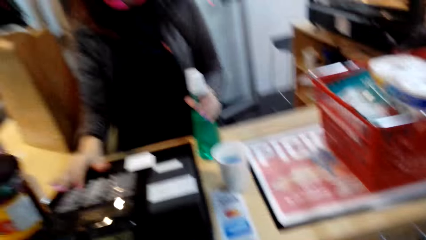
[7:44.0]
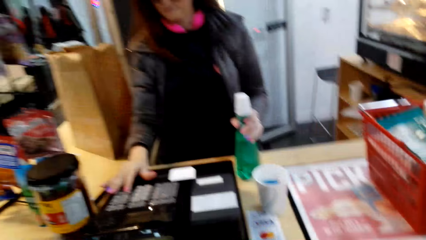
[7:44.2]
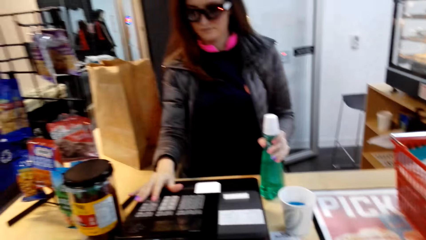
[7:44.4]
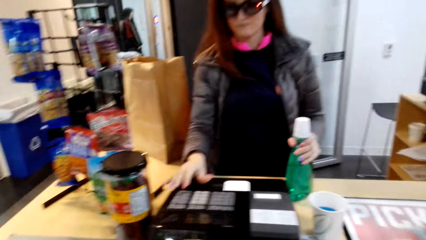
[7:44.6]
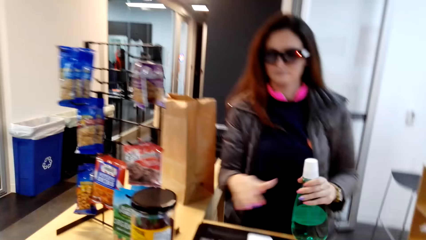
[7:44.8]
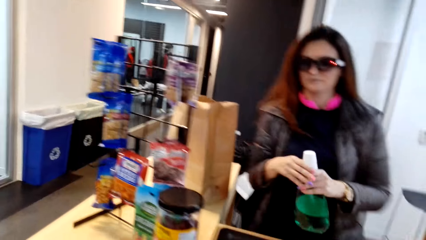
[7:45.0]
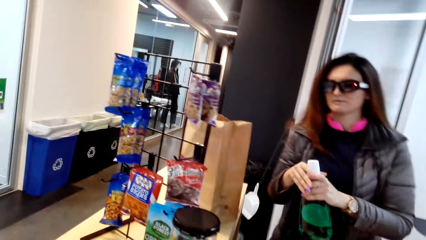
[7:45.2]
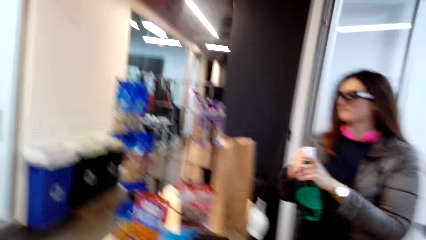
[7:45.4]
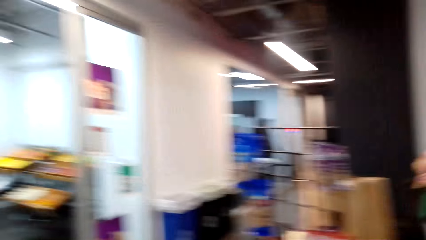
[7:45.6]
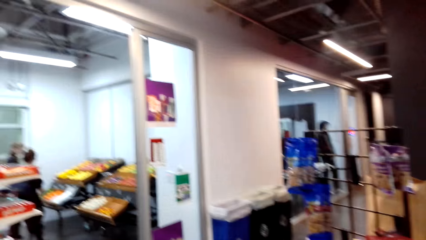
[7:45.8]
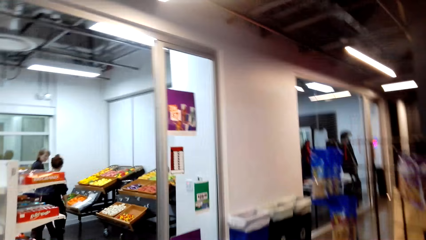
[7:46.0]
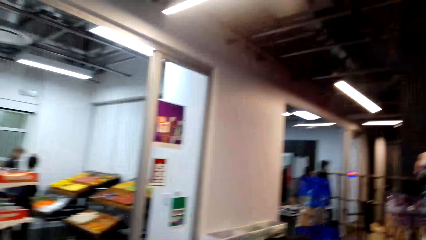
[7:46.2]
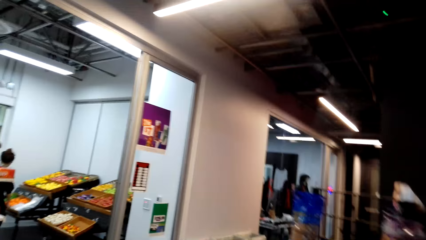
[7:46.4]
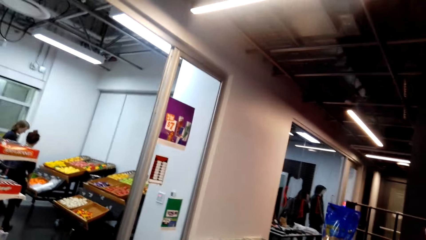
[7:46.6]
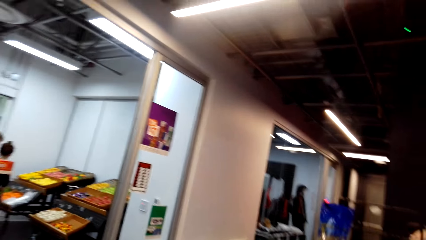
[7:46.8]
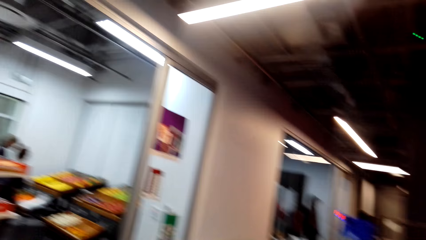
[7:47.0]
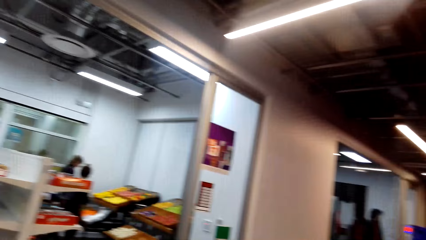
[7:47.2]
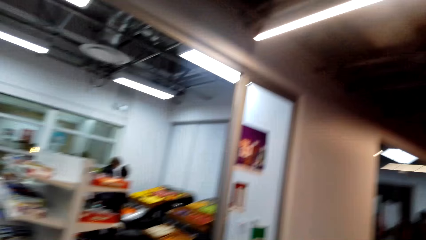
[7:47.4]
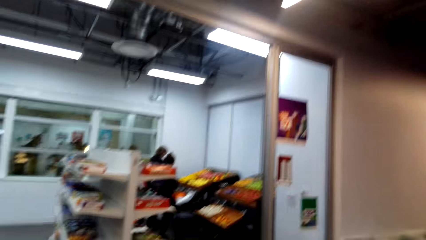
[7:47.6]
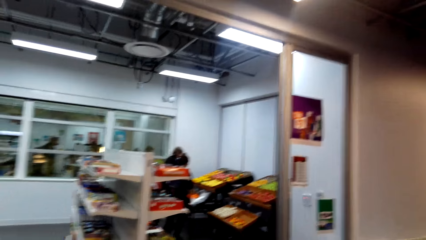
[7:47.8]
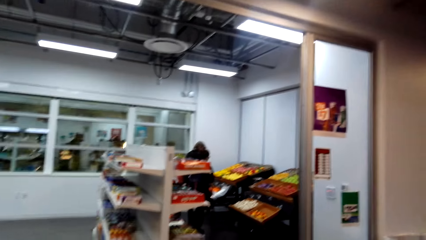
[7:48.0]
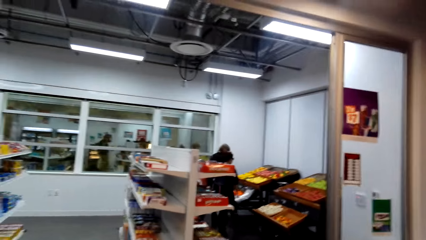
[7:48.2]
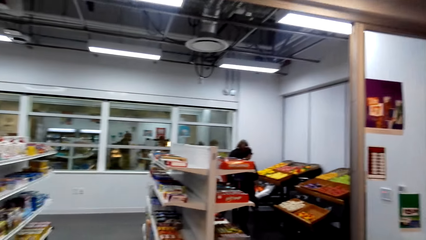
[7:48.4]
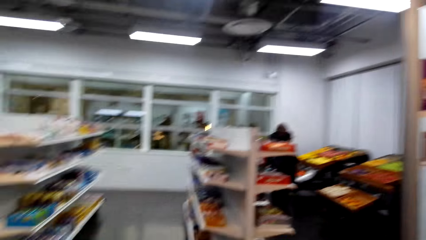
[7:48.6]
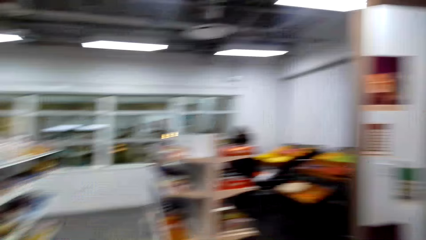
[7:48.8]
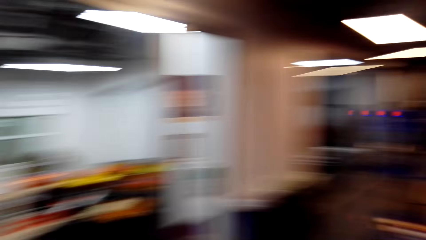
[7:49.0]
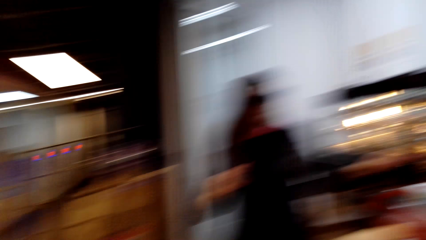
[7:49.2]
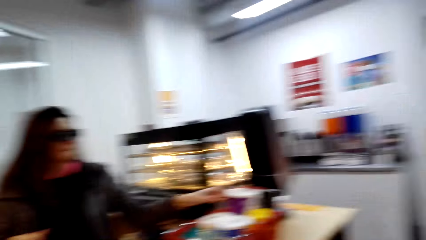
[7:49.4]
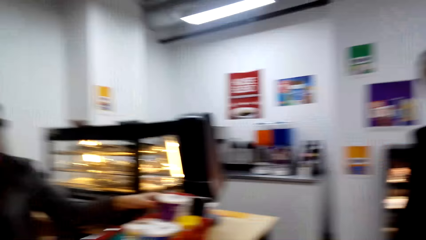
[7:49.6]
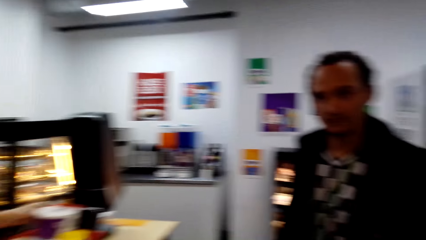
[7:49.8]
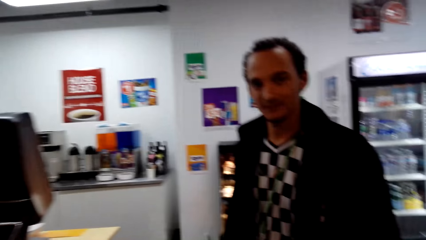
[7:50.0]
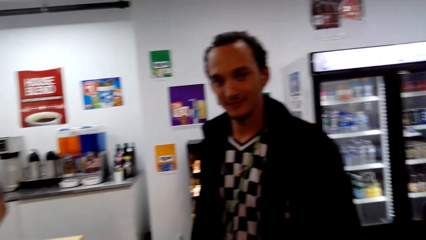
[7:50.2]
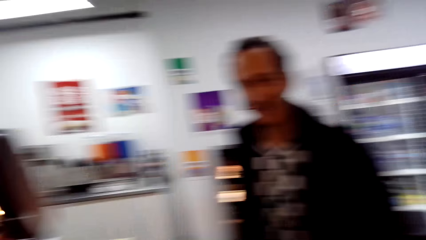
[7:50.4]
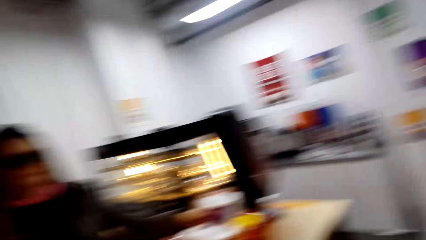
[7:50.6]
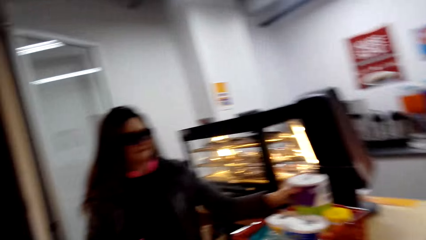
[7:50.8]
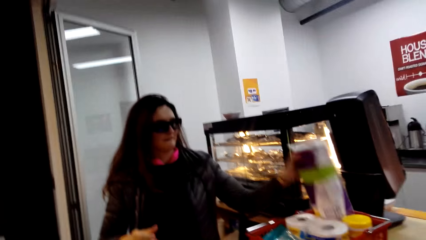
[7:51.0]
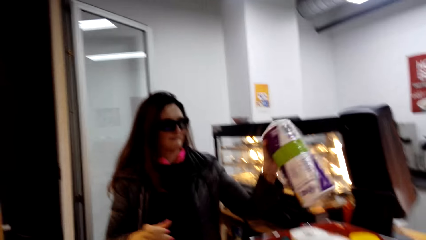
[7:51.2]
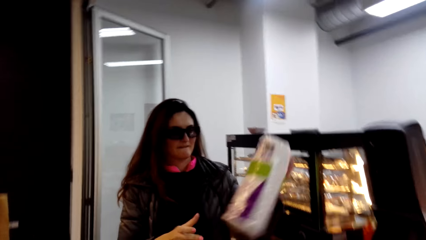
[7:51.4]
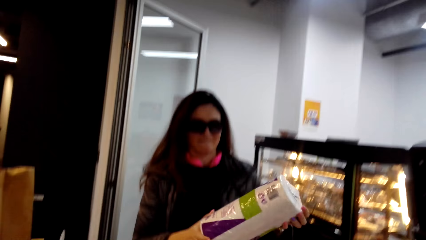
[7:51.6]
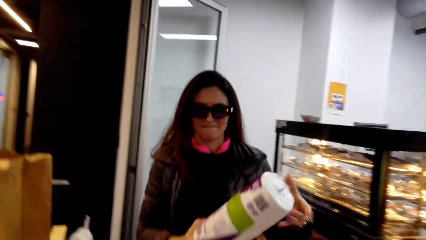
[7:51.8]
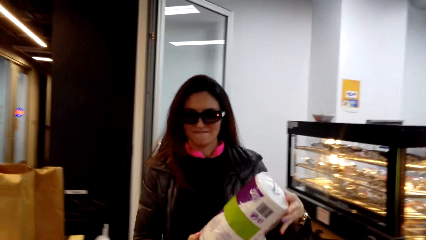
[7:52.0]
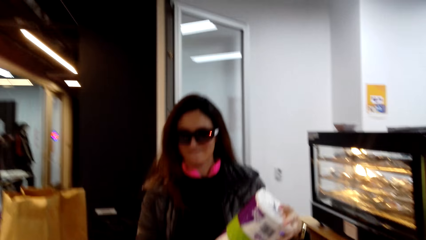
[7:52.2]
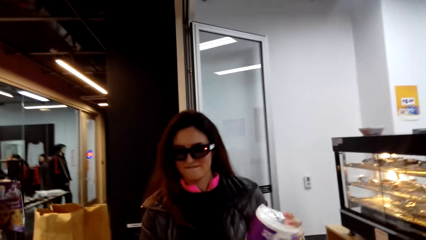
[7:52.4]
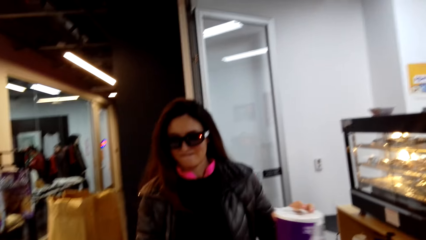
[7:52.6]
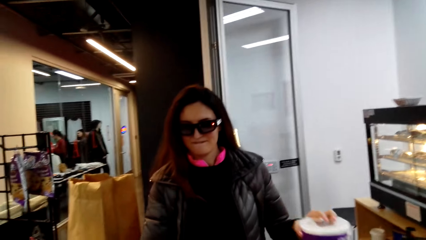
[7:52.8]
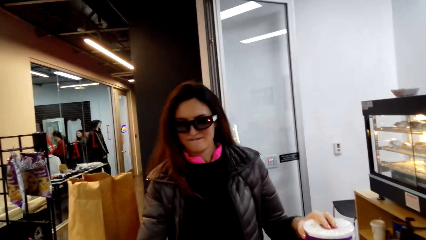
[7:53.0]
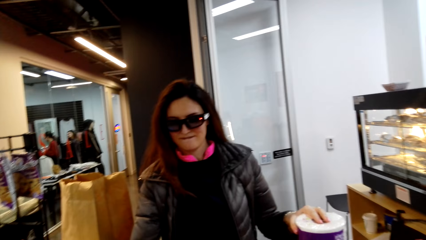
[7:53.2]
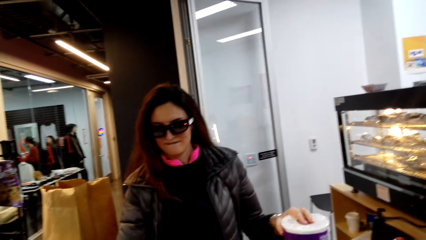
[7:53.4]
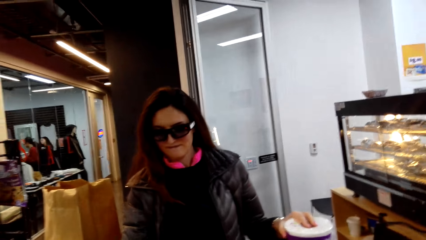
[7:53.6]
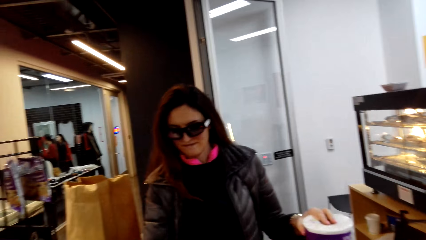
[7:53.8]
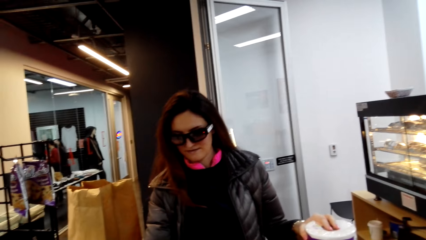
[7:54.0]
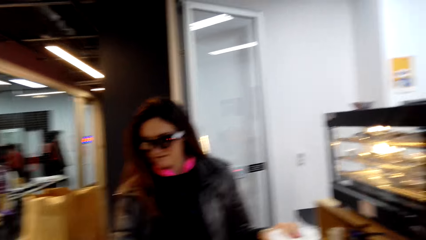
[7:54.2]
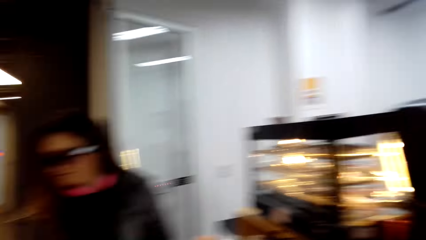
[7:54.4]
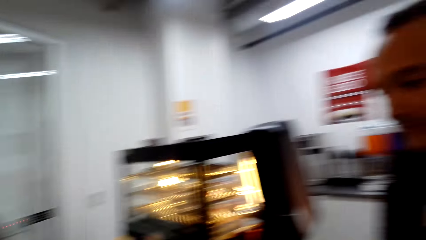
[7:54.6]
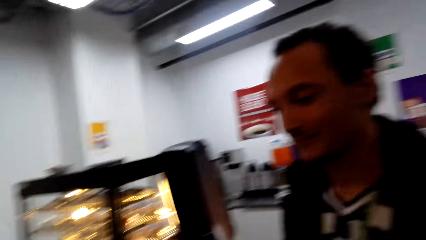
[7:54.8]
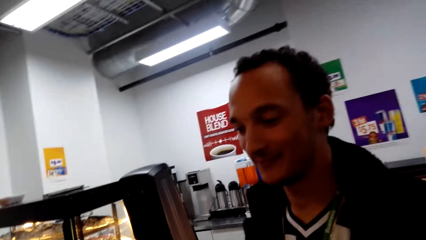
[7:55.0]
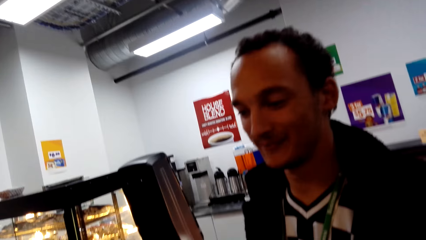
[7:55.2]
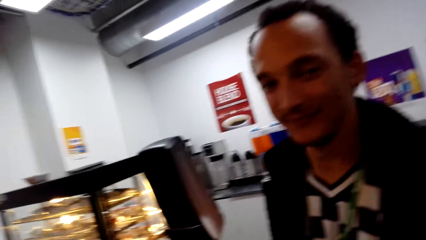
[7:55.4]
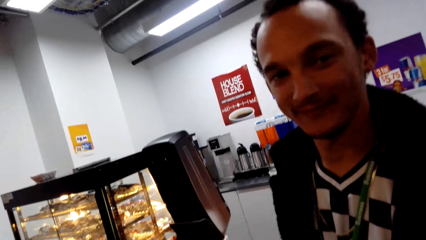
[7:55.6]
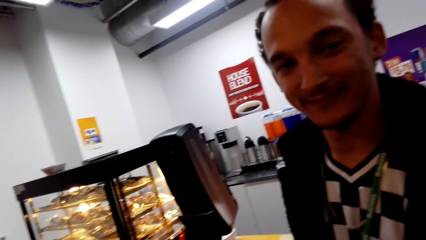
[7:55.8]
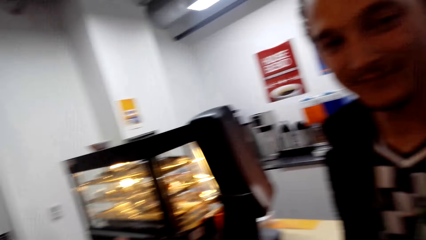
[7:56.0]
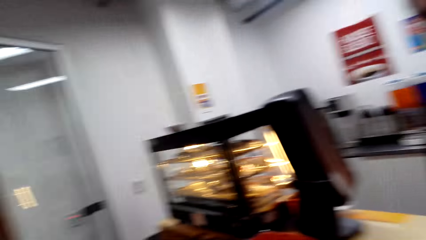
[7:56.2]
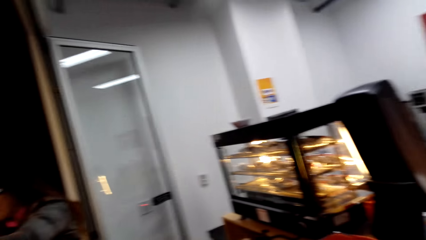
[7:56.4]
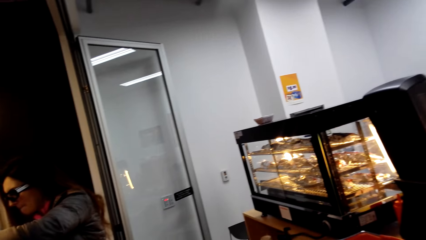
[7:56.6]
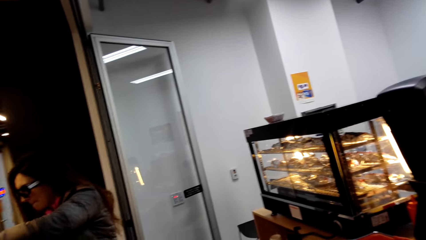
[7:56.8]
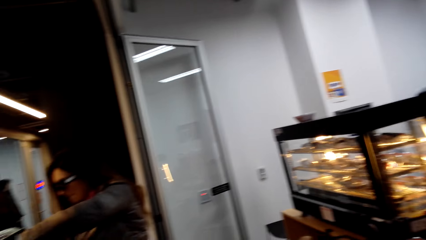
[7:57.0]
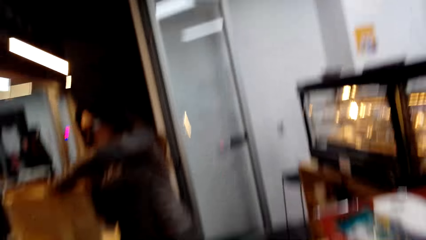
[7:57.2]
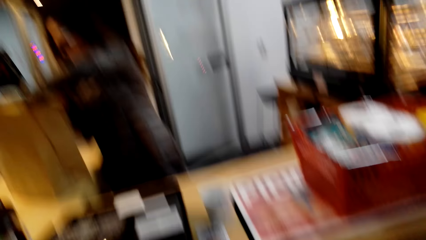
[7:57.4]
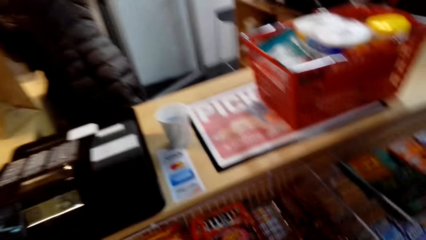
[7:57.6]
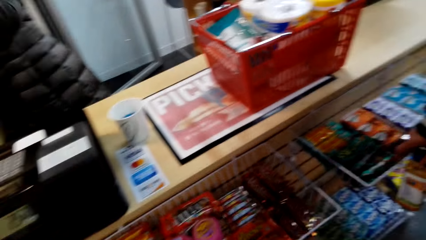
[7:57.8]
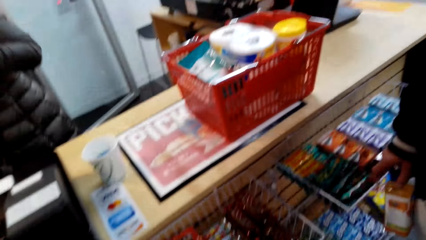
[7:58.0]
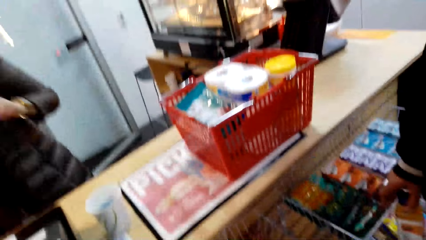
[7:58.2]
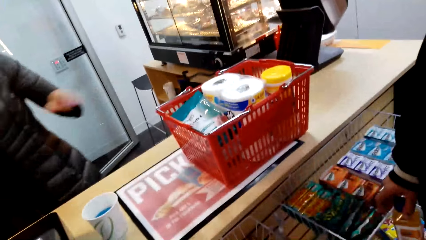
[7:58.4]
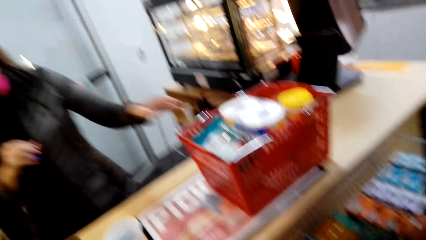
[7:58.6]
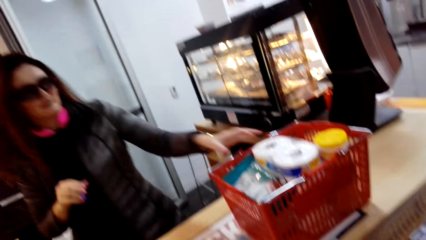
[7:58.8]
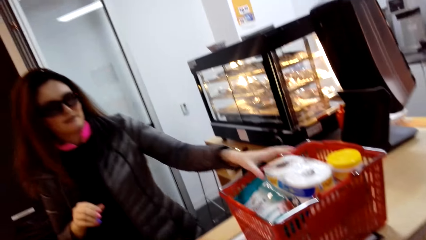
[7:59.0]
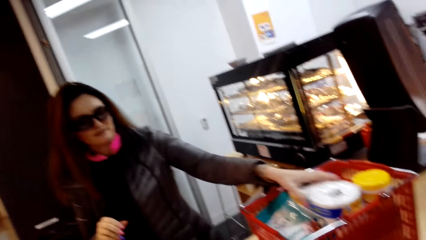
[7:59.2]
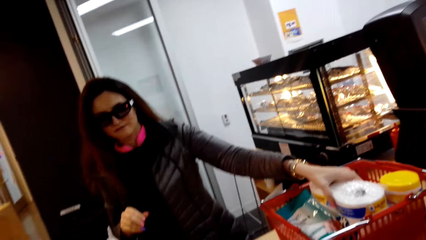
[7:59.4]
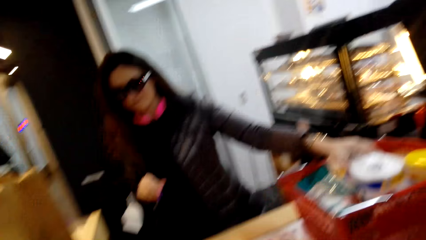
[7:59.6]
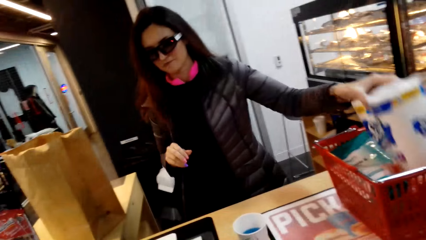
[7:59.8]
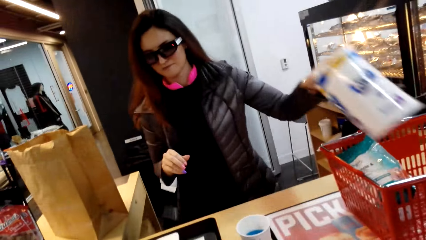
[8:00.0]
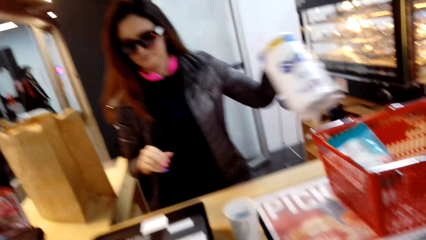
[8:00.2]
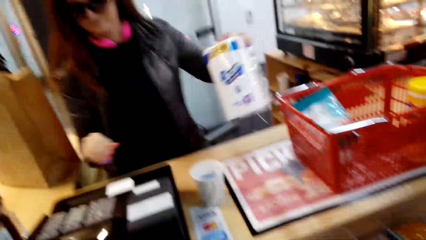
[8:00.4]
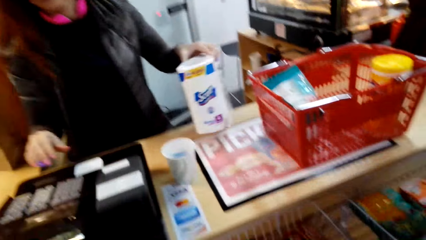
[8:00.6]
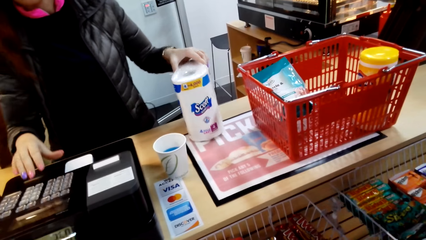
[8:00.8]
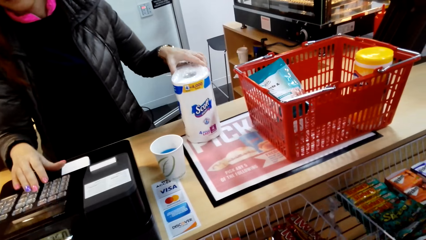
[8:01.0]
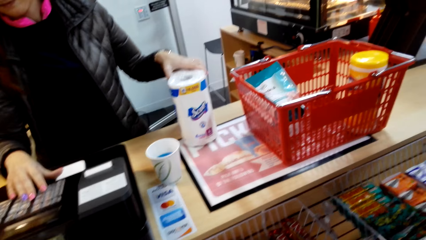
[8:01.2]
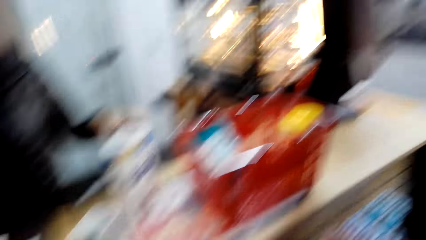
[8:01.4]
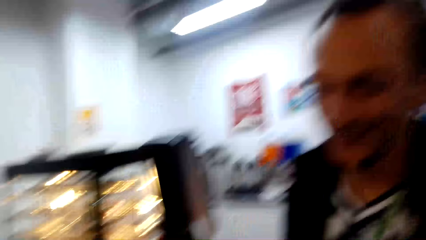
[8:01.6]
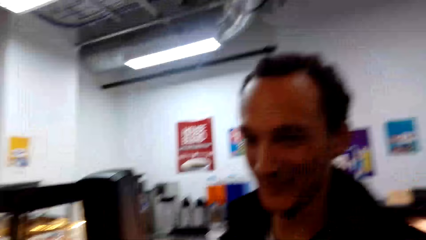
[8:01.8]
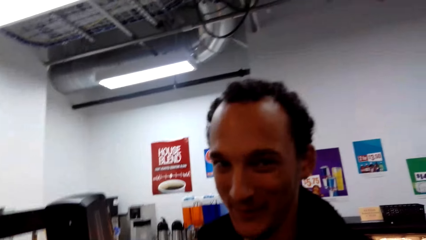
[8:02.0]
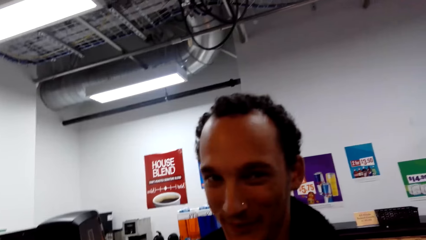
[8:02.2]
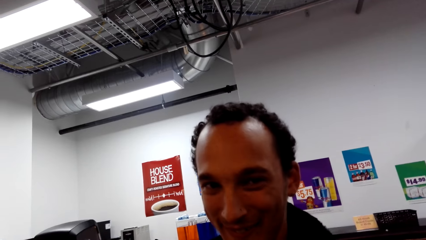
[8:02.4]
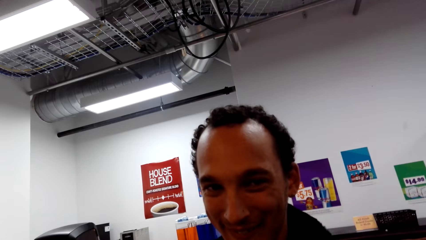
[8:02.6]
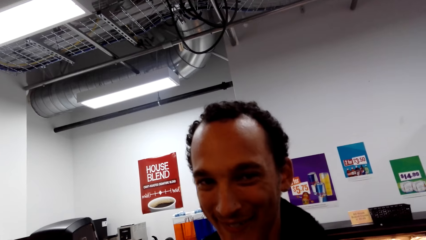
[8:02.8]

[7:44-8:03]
A person puts the mouth wash in the shopping bag. The camera wearer looks around. A man and a lady observe items on the shelf. The person picks the napkin from the shopping basket. Another man dialogues with the camera wearer. The person puts the napkin on the counter and operates the device. The camera wearer talks to the other man. They put the napkin in the shopping bag. The person puts something in the shopping bag. The camera wearer picks the second napkin from the shopping basket. The person takes tissue paper from the shopping basket. The camera wearer puts the napkin on the counter. The person keys in the price in the teller machine. The camera wearer talks to the other man.
